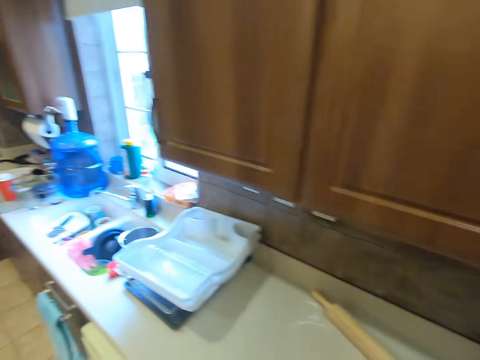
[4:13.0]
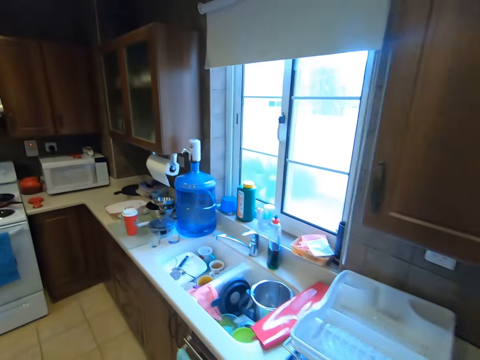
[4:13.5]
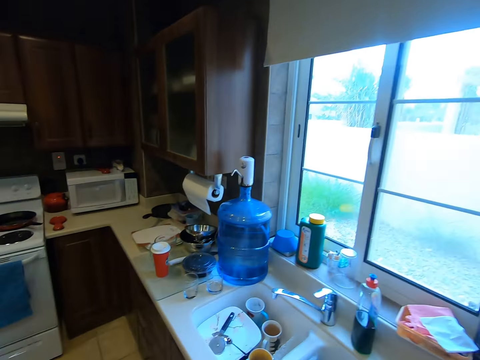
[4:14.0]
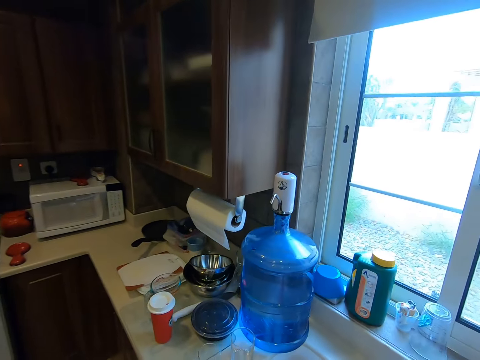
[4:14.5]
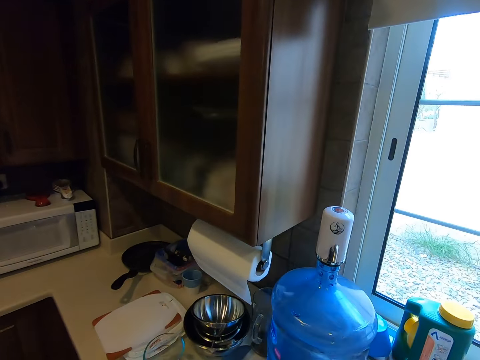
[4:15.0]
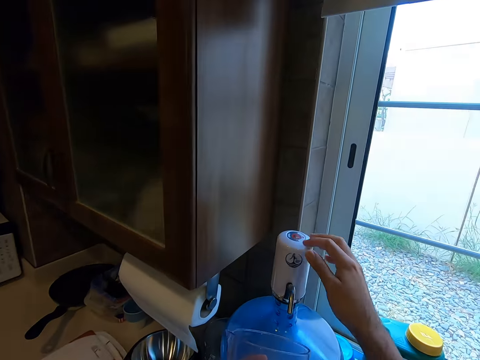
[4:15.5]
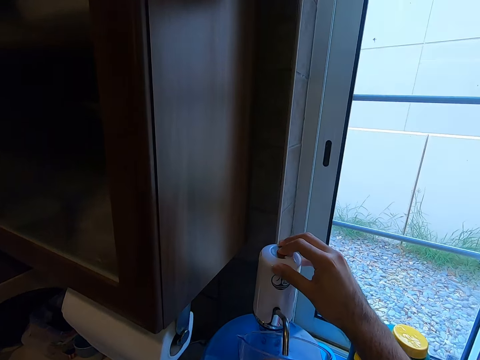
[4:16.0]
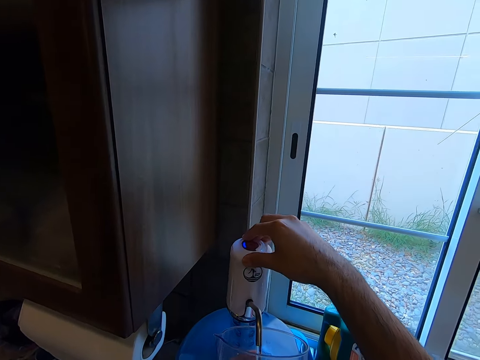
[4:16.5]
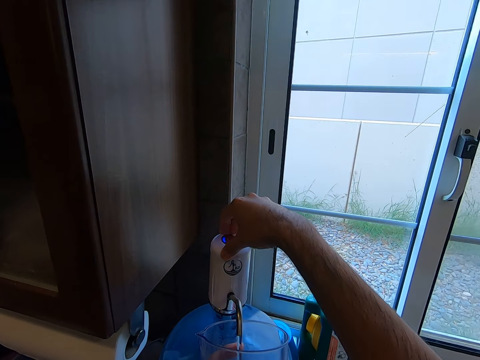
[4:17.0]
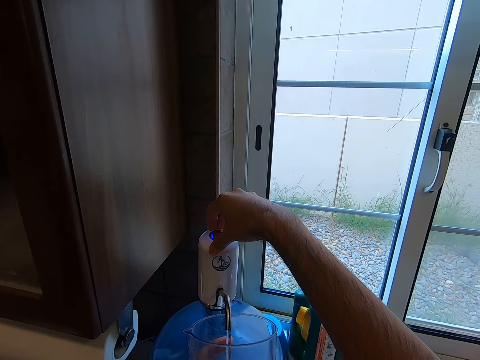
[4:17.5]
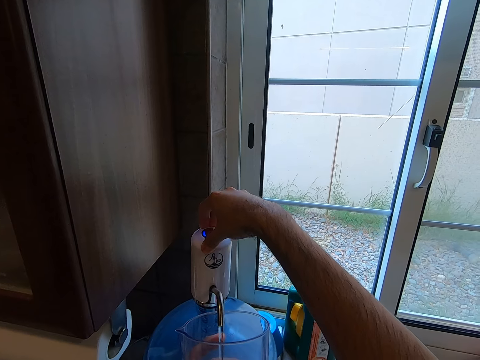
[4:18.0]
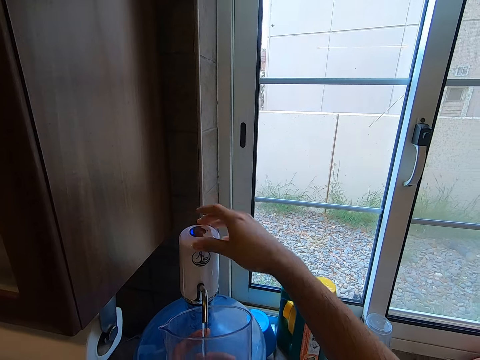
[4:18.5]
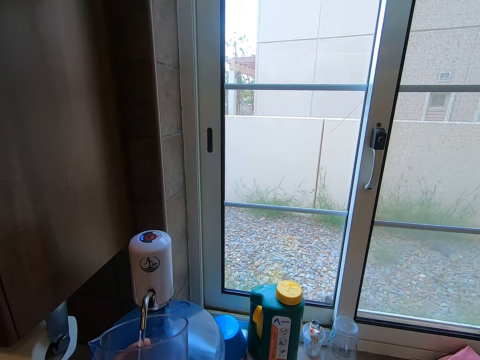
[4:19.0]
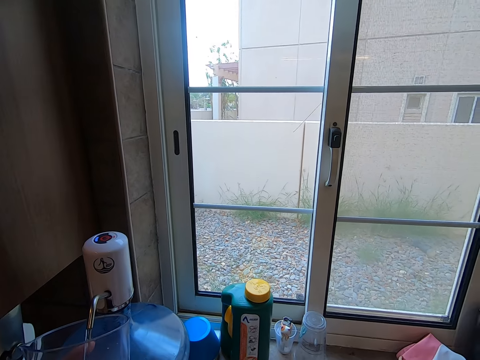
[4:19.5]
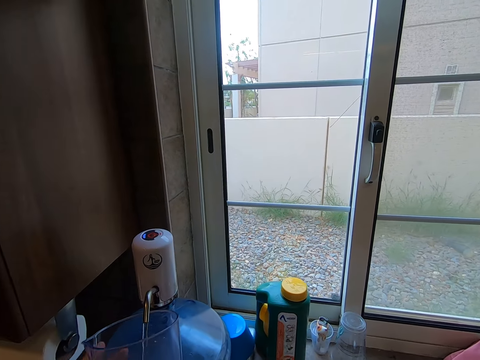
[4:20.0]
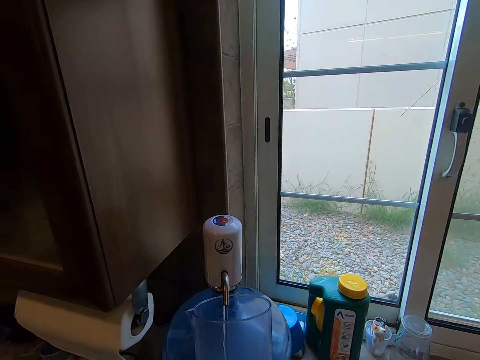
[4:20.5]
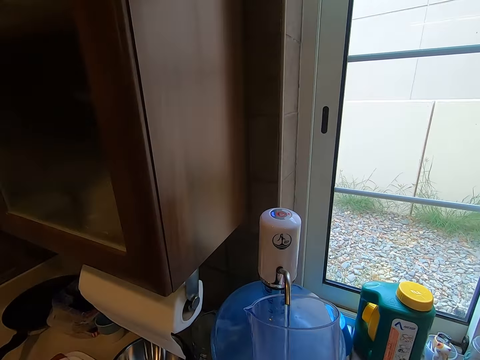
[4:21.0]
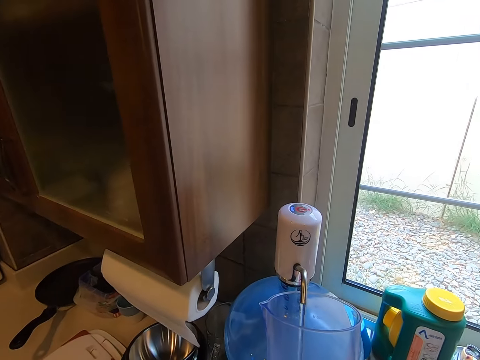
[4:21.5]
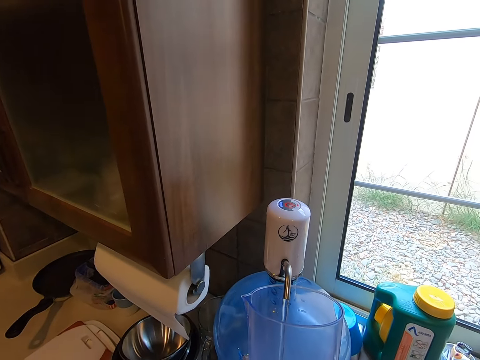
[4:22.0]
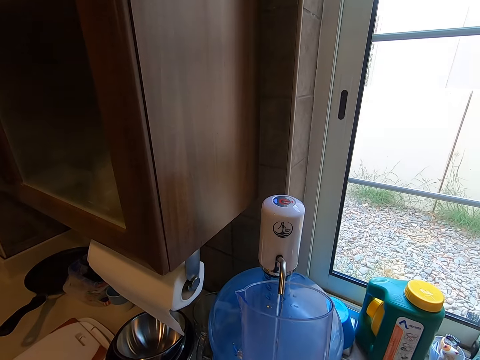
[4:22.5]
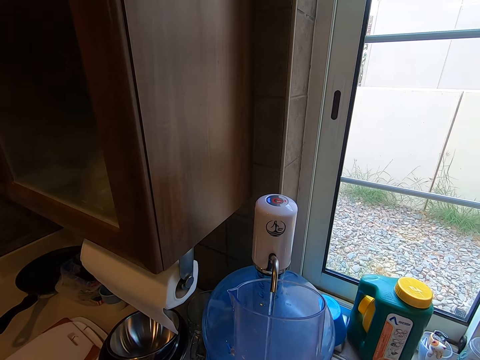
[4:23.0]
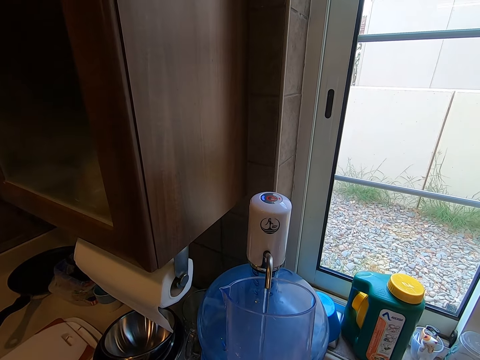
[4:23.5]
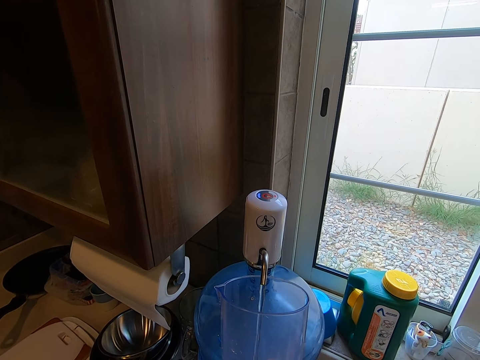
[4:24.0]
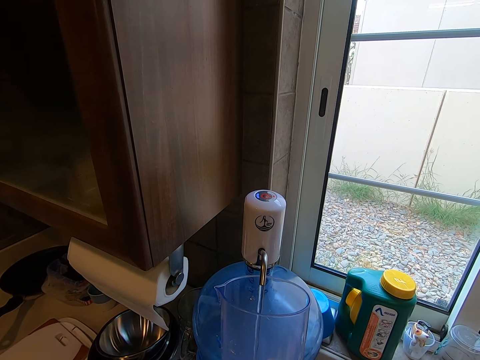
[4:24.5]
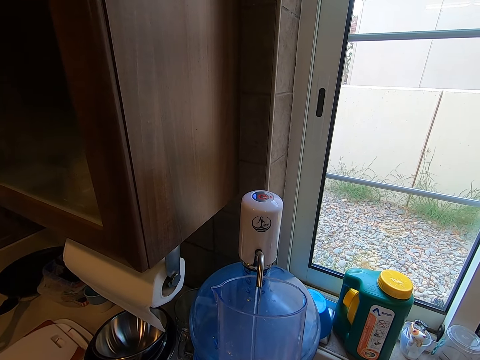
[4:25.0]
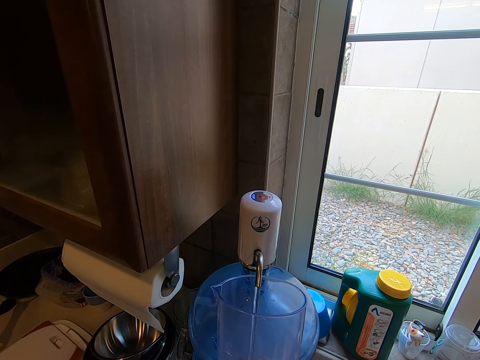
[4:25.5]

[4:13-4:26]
The camera wearer walks towards the water dispenser. They turn on the water dispenser. They press a button in the dispenser. They dispense water into a jug.

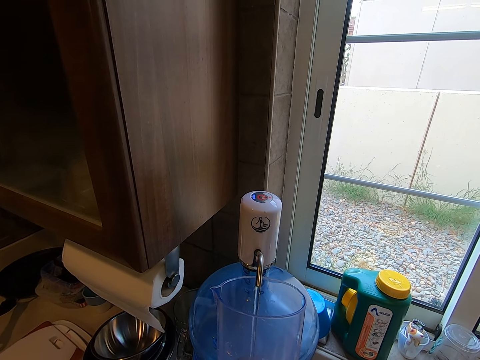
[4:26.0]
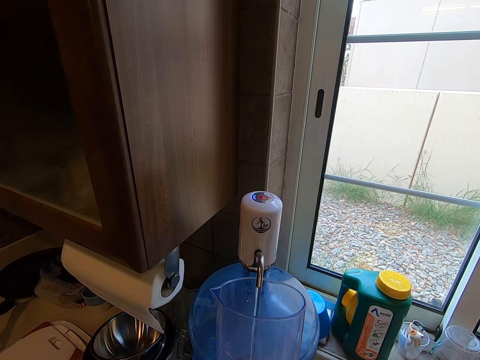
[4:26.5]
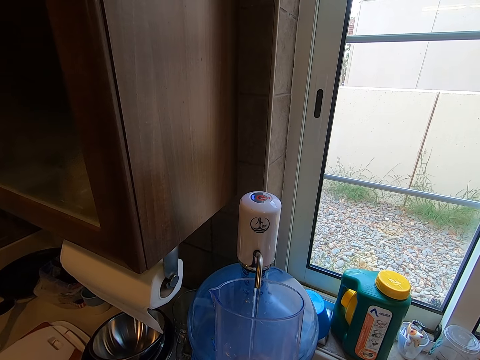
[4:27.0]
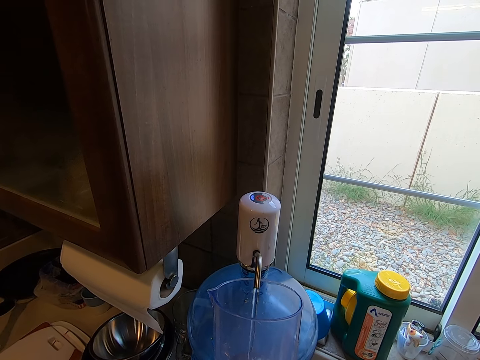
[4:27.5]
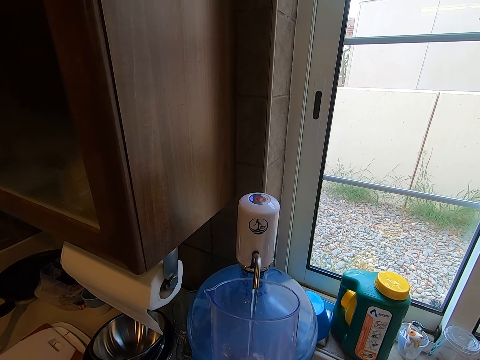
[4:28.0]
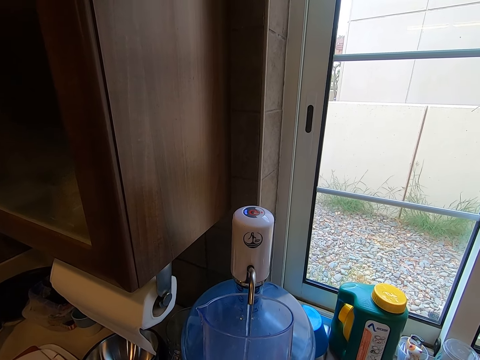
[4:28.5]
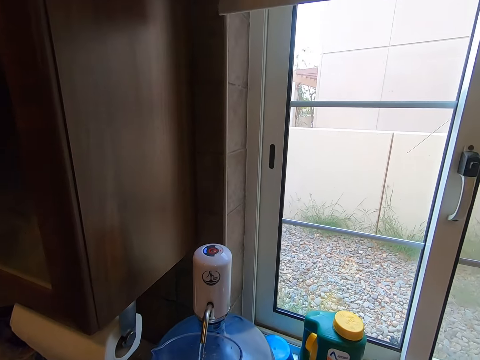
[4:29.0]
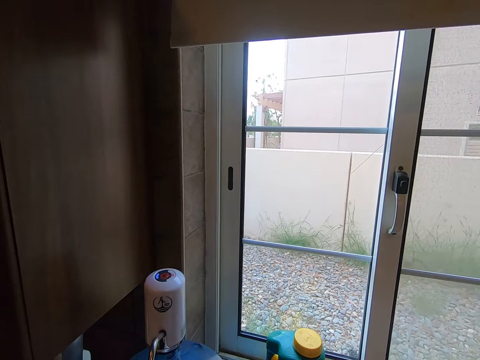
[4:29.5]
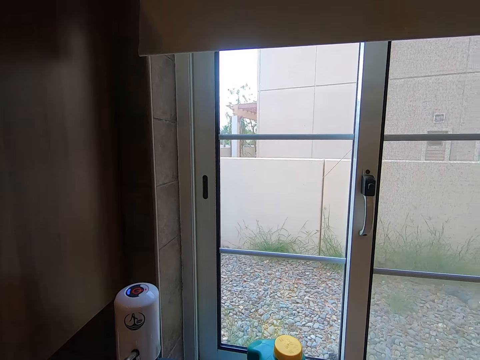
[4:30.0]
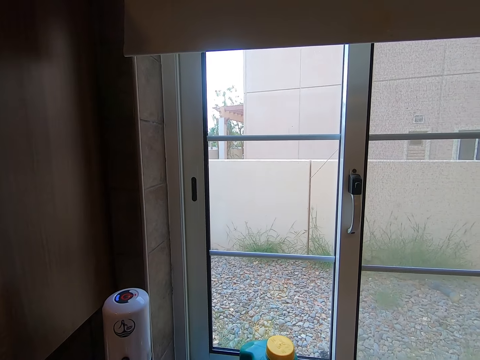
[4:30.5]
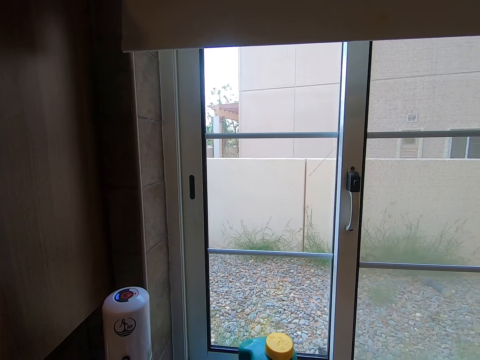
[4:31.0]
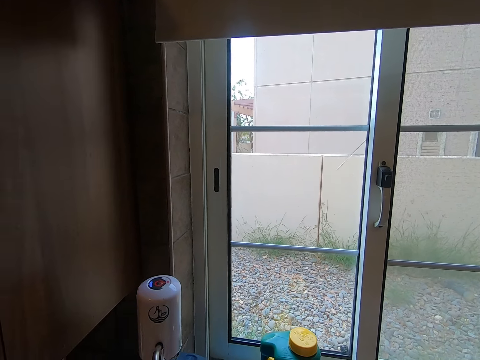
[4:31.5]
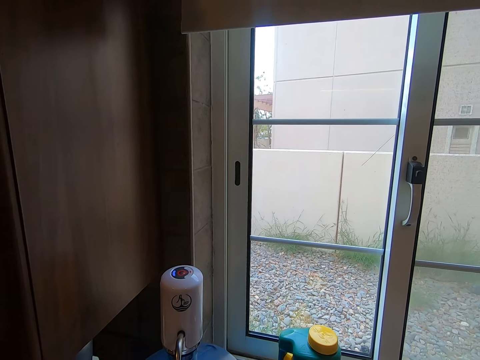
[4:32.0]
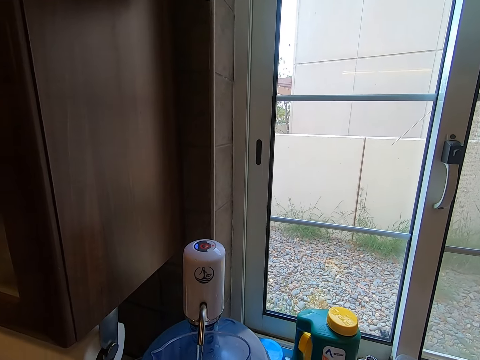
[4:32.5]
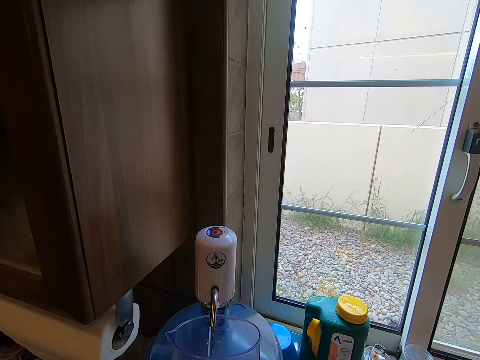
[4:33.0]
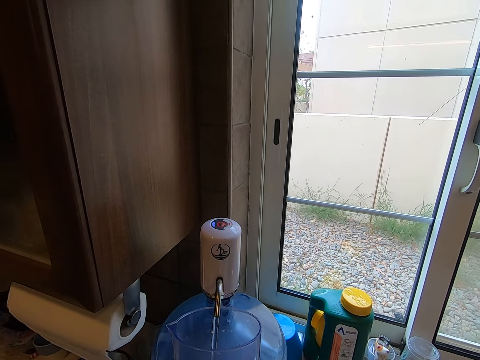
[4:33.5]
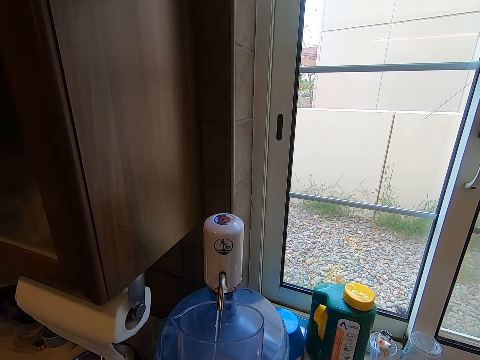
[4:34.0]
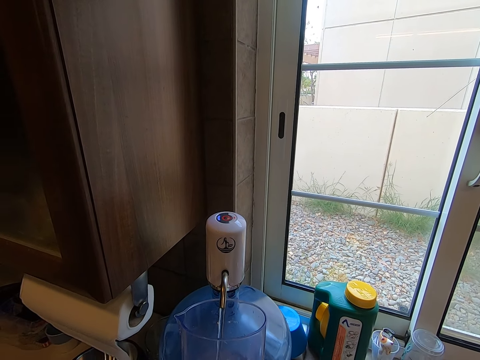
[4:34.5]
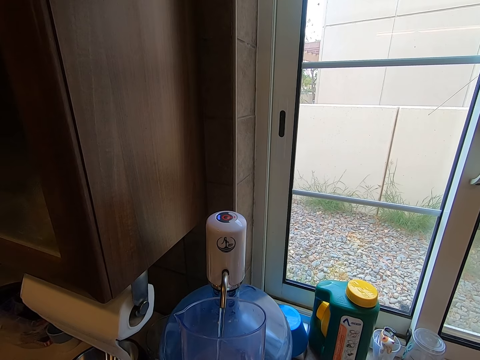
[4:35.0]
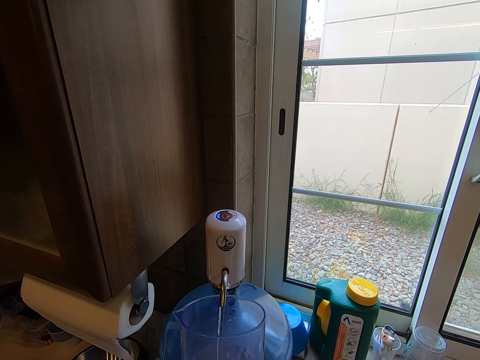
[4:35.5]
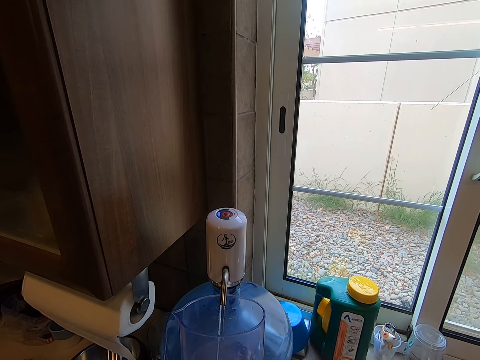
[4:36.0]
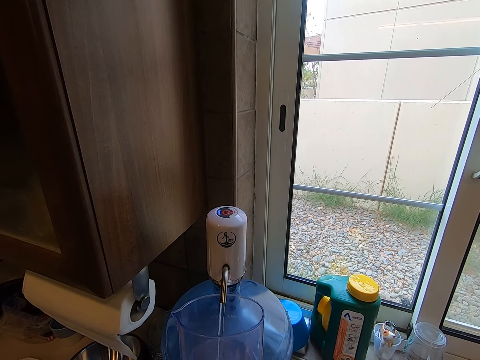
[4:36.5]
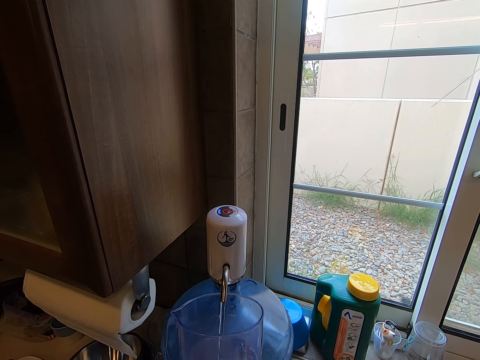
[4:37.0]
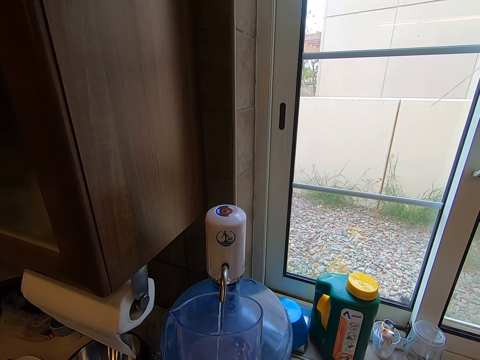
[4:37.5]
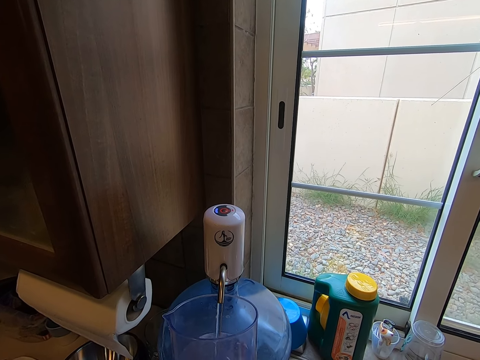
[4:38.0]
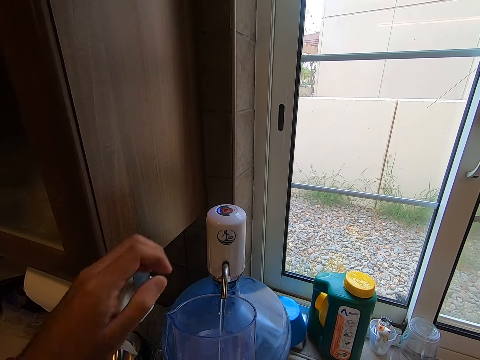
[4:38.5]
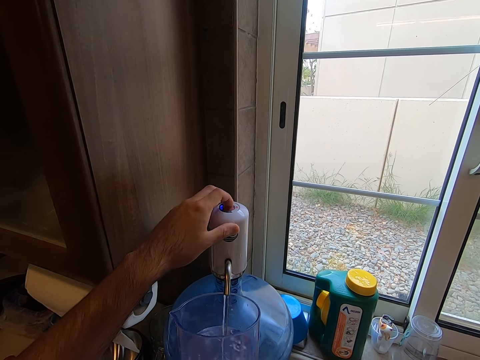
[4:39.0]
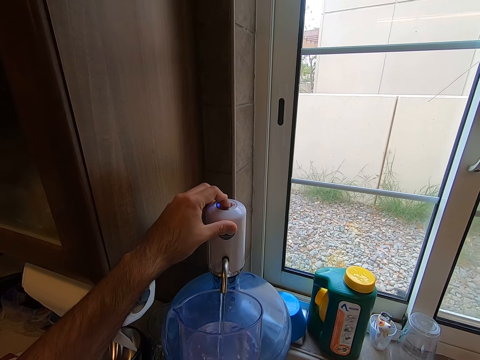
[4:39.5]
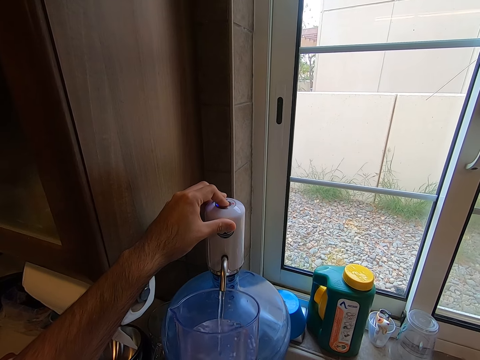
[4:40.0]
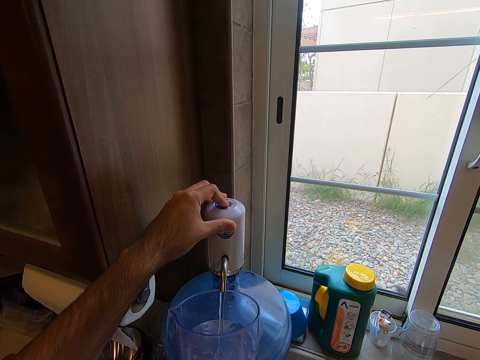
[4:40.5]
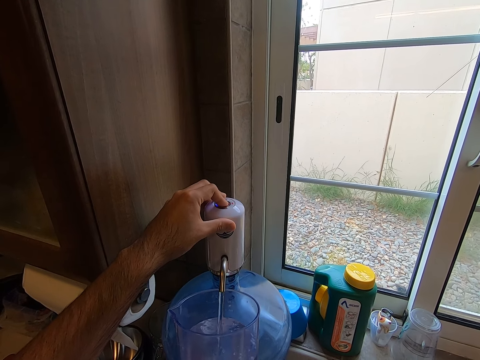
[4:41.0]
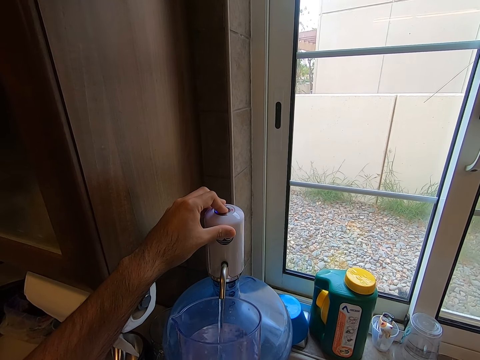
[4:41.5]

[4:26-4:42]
The camera wearer looks outside the kitchen window. They dispense water into the jug. They turn the water dispenser off.
